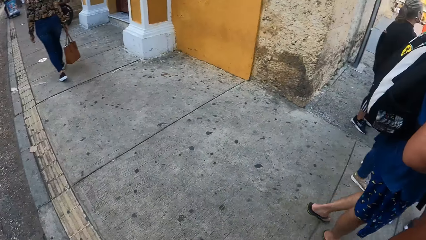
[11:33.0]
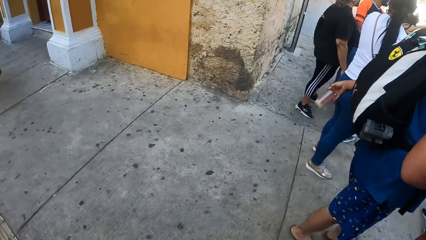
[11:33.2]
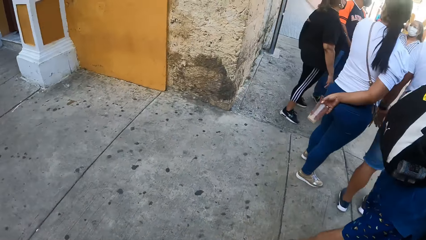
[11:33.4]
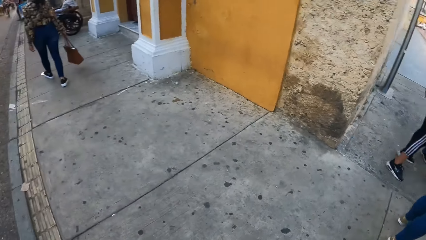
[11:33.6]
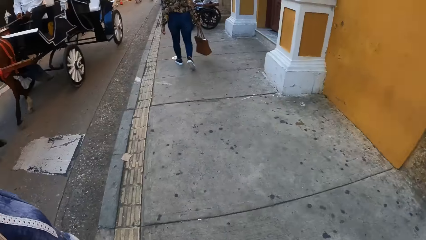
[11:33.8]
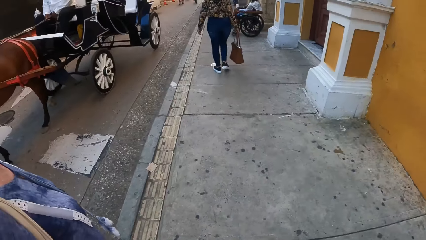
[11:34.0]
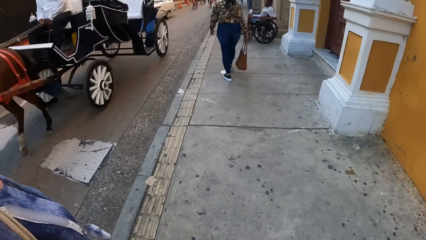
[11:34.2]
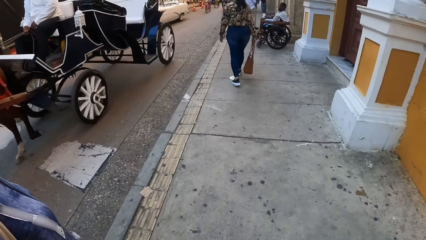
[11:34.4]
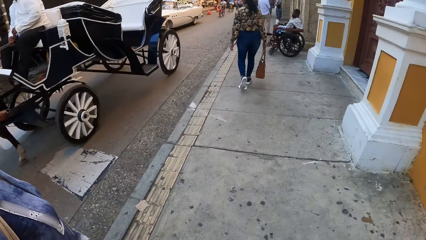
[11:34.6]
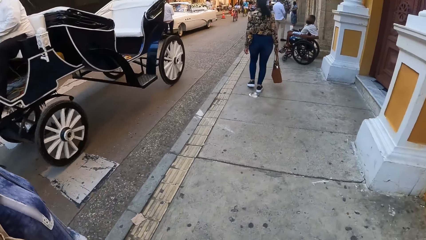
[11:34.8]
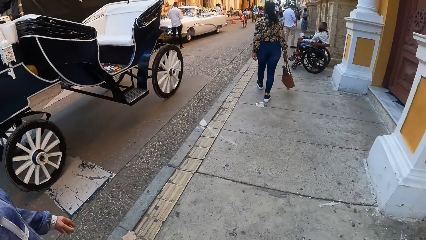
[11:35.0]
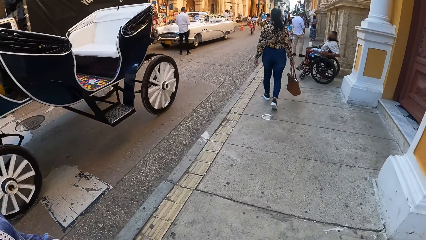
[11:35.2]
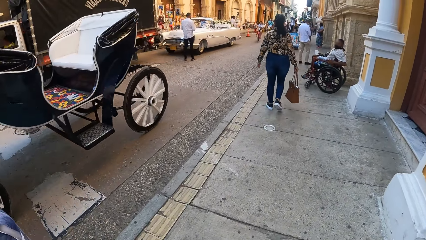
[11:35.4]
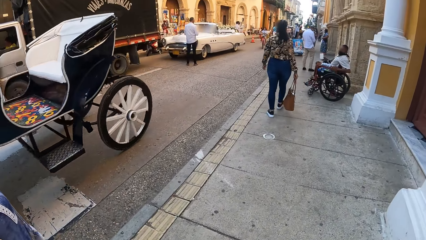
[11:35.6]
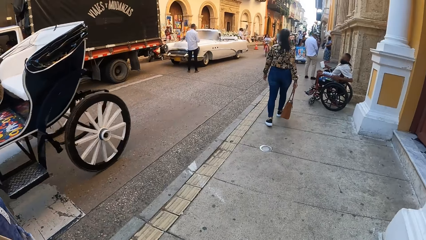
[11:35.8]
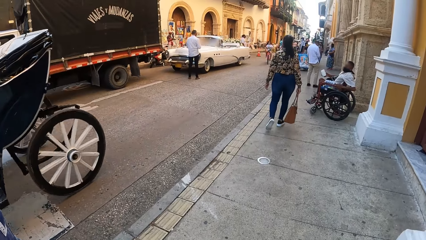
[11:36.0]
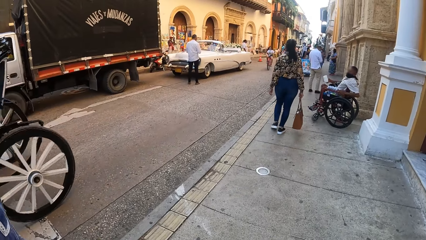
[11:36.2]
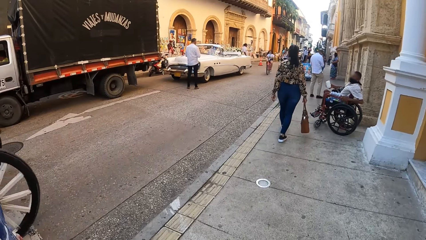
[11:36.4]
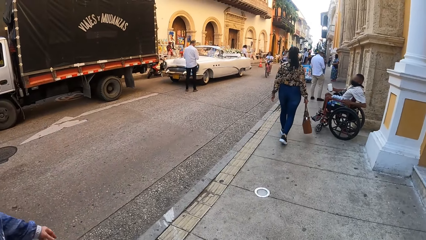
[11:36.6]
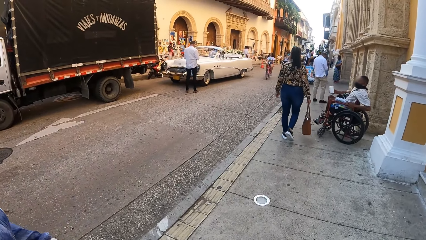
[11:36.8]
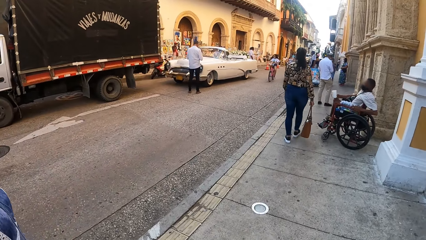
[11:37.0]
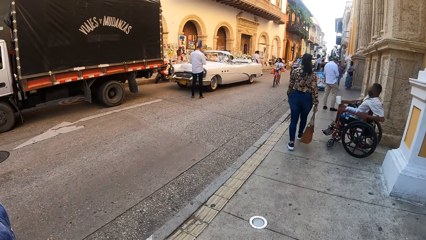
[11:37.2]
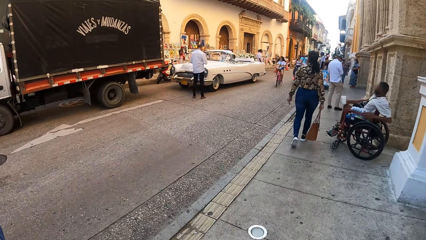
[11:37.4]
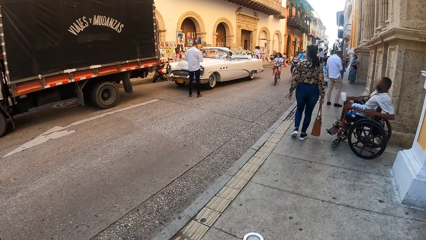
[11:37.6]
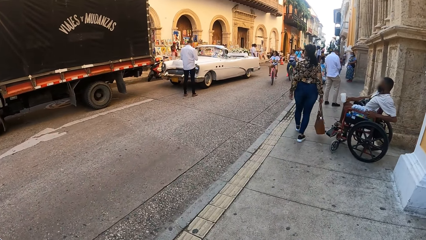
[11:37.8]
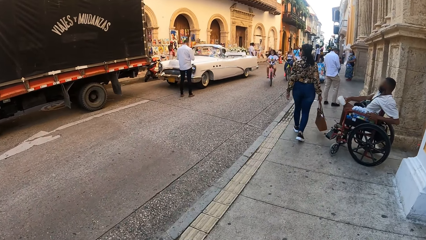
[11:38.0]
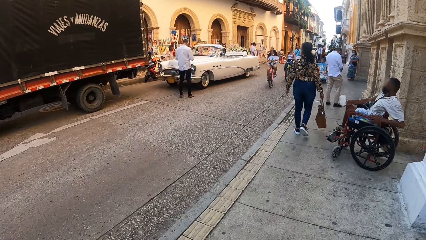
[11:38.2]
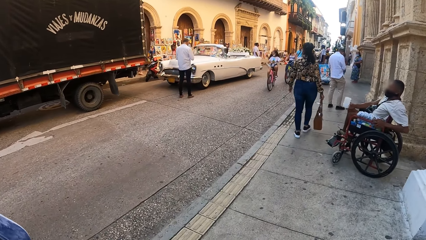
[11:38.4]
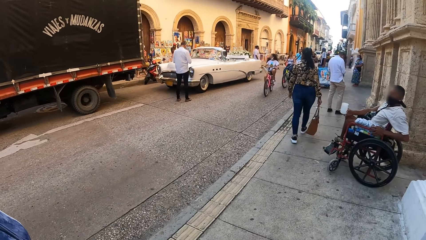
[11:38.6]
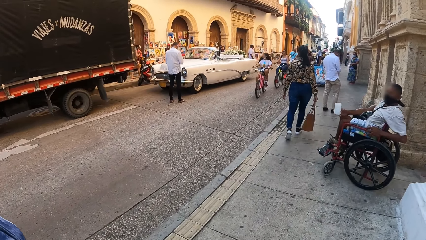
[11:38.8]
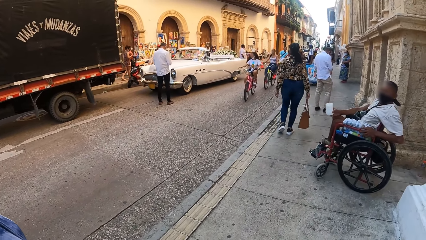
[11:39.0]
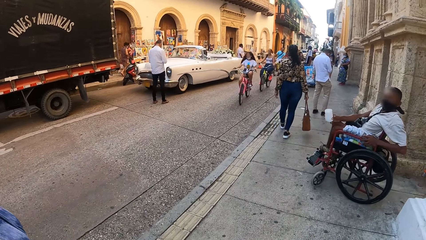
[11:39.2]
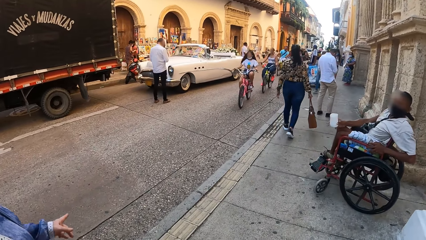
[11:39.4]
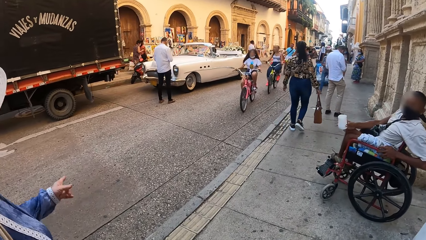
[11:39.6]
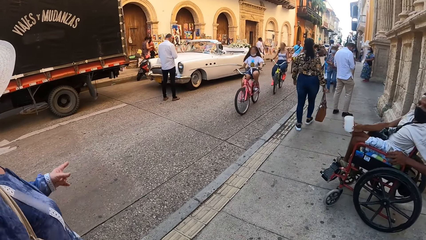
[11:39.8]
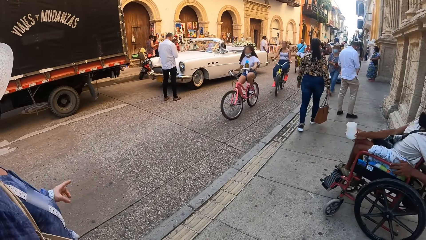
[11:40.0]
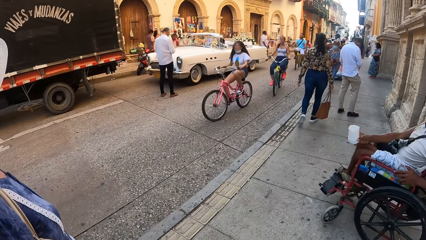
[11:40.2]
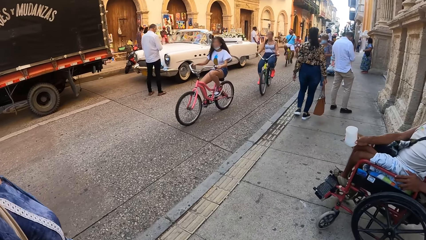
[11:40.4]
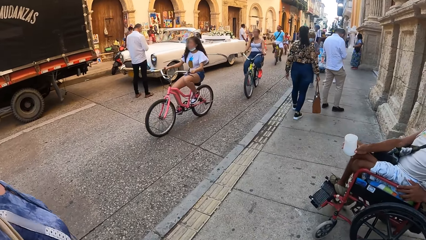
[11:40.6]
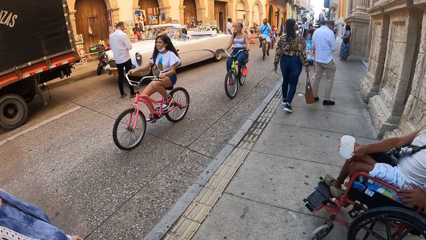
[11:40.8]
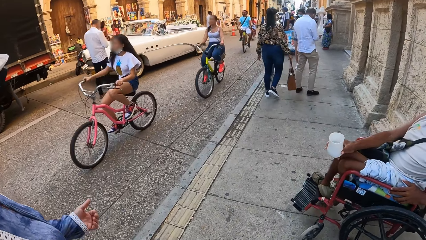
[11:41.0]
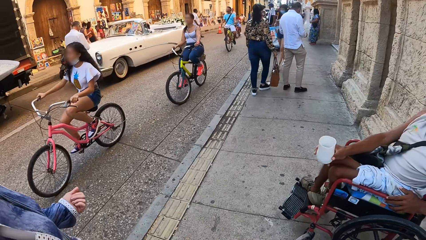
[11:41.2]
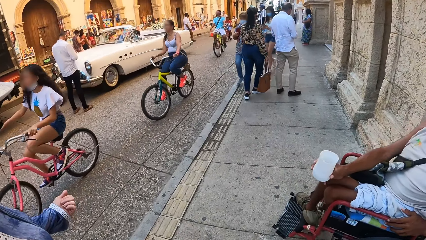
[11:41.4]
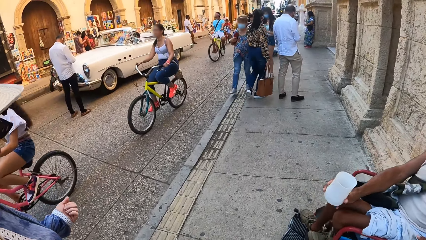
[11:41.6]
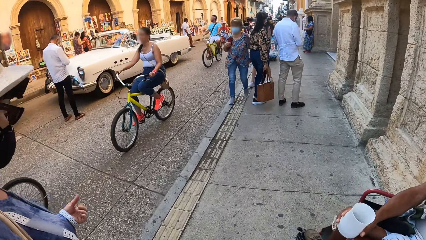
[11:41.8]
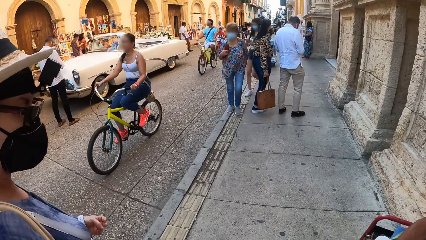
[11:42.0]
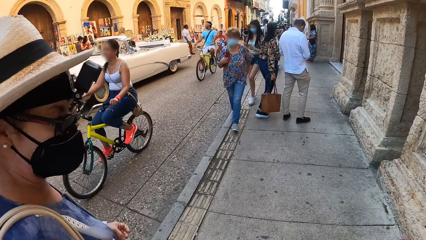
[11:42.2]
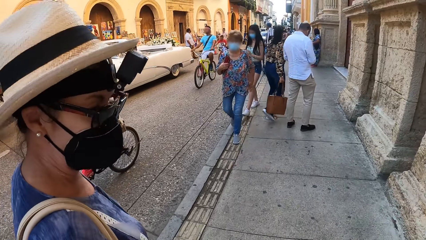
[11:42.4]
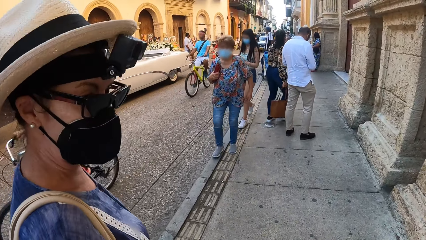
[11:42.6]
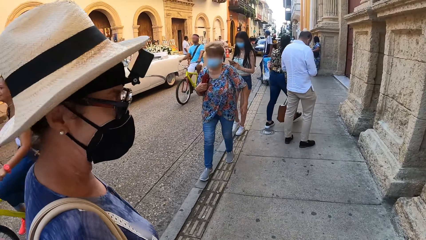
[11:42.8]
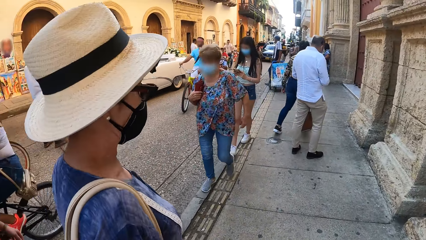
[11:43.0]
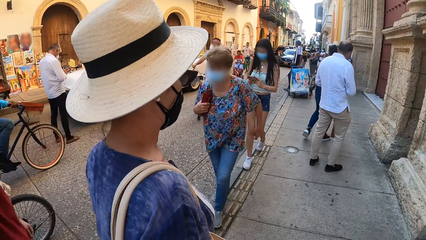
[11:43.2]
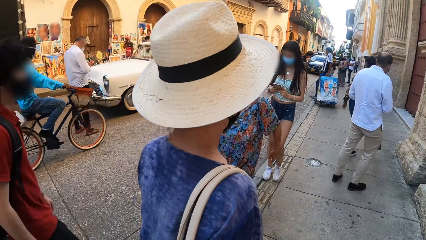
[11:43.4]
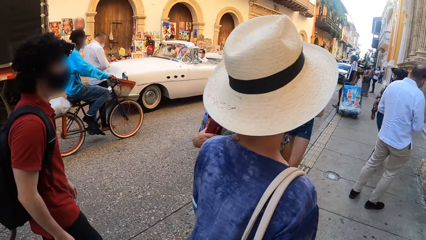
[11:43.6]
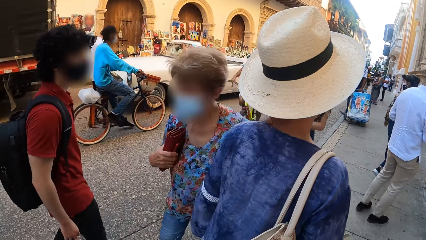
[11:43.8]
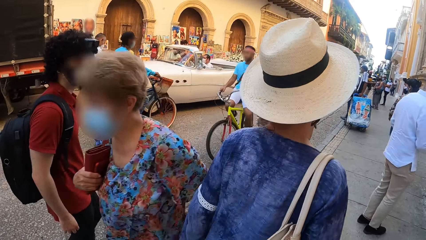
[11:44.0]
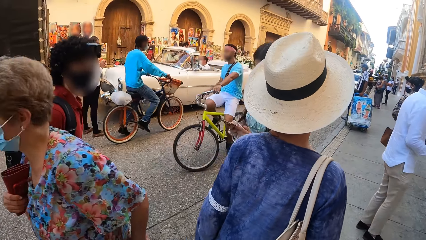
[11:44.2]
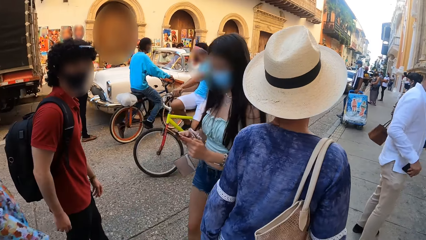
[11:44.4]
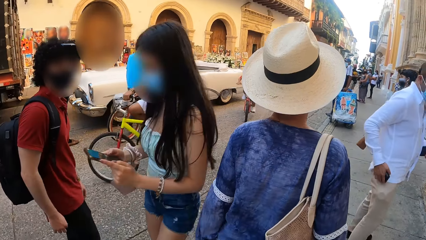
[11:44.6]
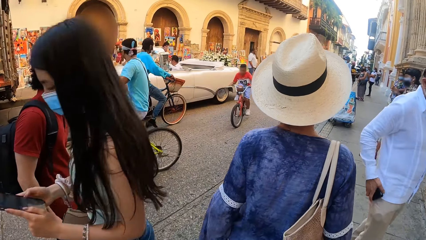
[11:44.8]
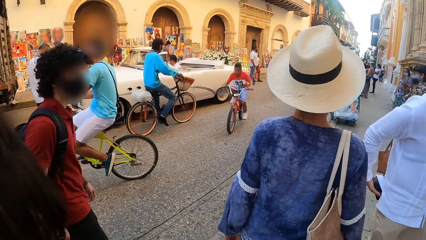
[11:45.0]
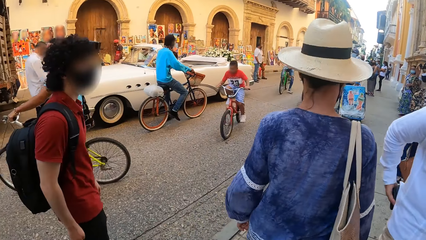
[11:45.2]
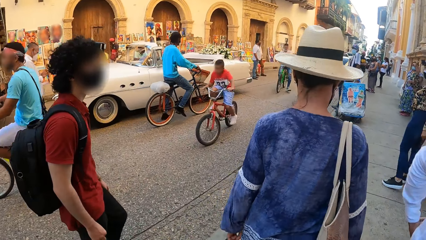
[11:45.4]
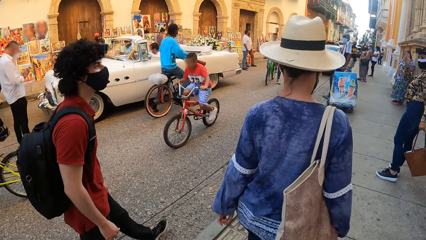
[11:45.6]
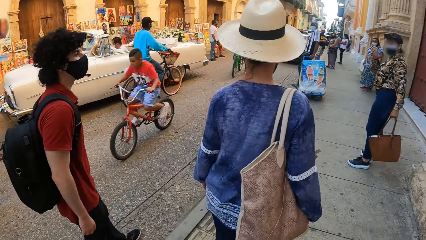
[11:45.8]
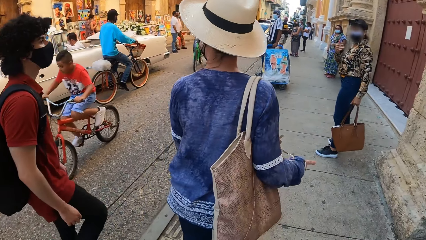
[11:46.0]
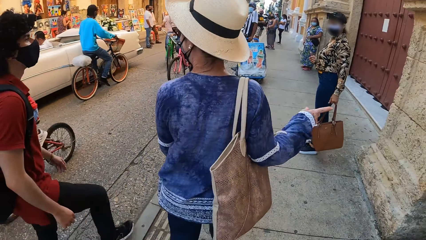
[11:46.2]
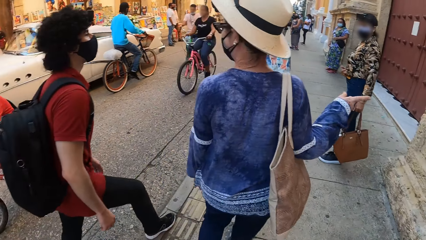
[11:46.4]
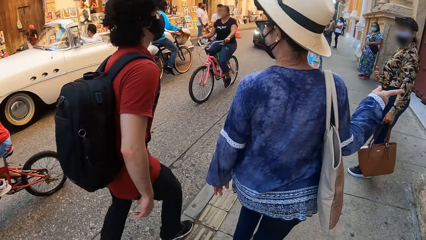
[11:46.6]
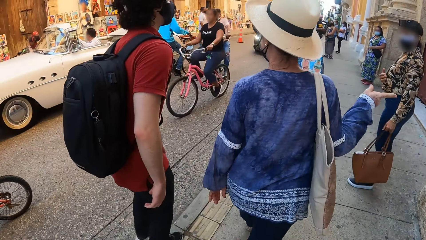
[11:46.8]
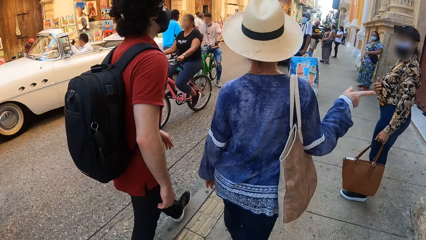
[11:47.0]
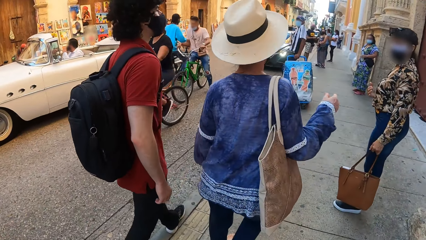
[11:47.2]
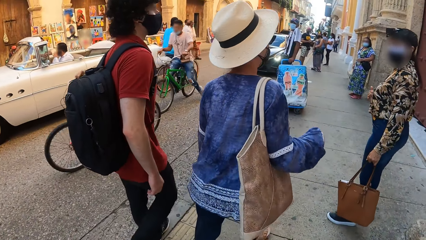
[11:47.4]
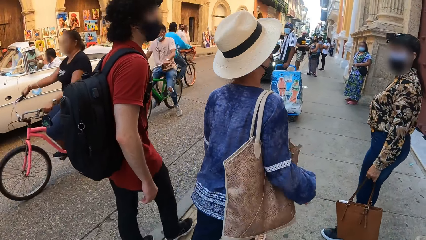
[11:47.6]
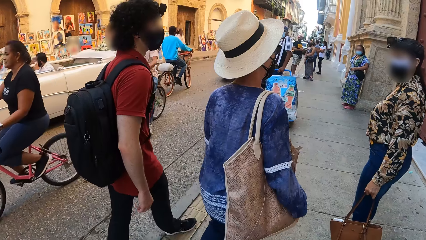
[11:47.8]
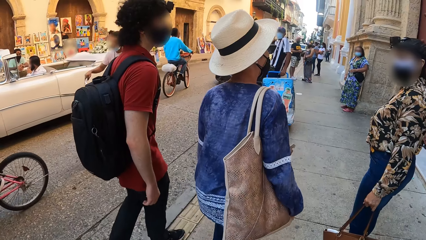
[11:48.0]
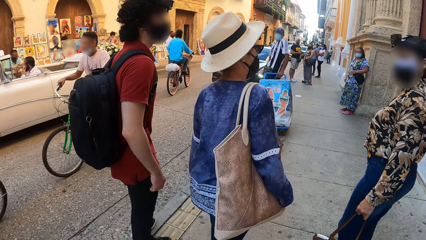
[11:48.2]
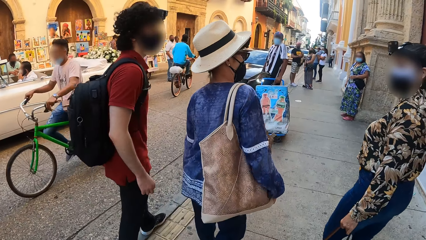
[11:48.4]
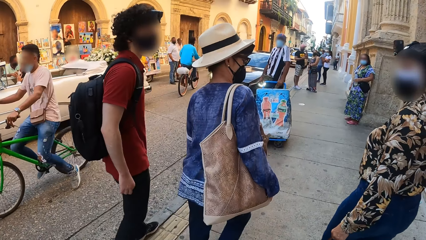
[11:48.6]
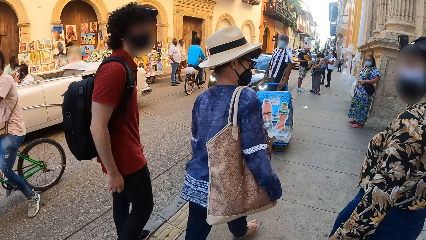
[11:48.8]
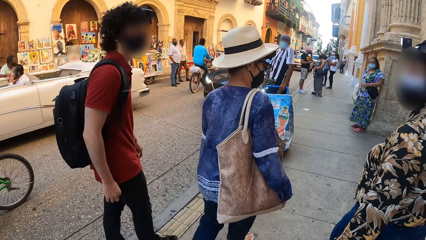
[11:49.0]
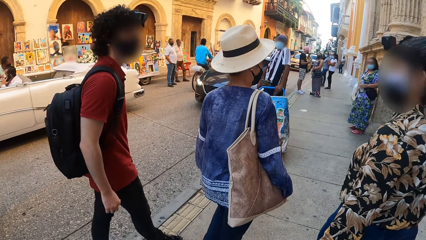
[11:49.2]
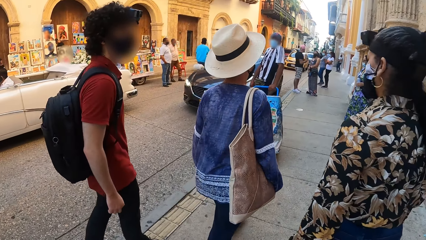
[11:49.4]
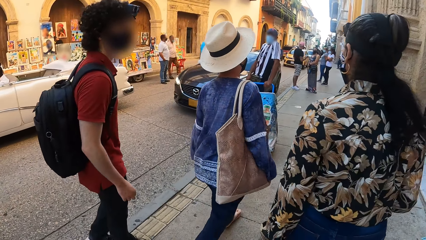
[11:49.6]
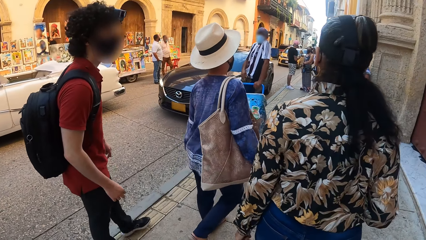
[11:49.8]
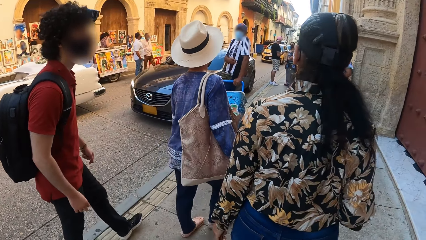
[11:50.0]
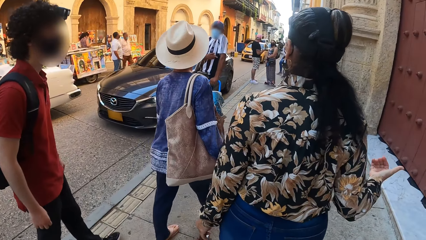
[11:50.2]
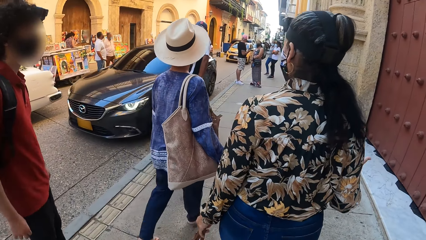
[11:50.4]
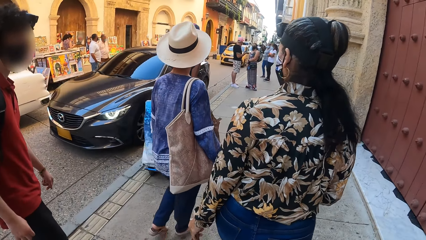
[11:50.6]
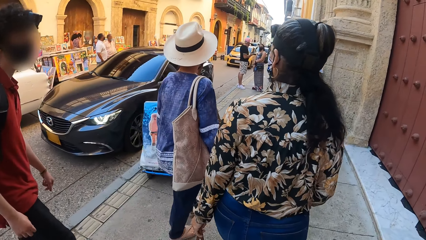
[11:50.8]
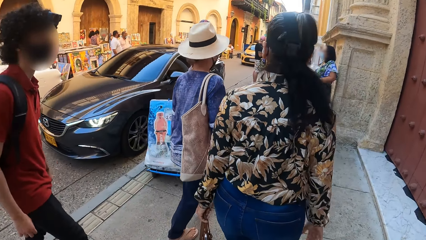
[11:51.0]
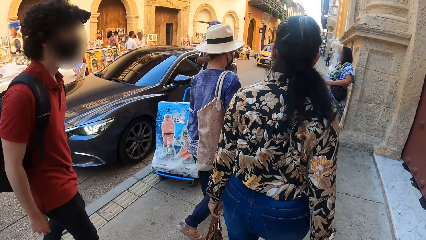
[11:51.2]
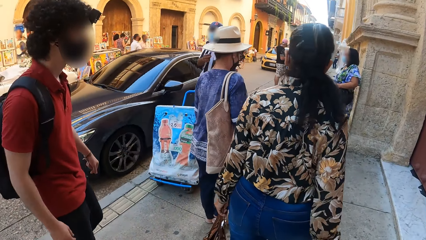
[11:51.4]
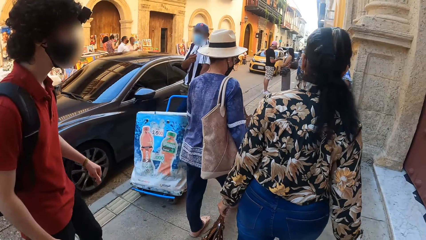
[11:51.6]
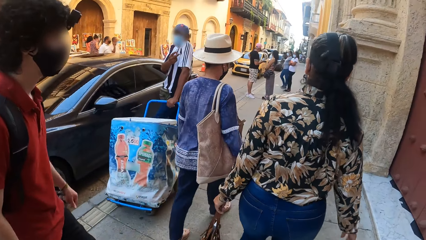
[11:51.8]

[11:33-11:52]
The camera wearer walks around. They interact with a woman. The woman walks ahead of the camera wearer. The woman interacts with a person. The camera wearer looks at a man.
